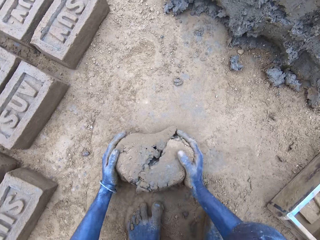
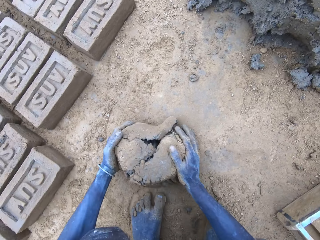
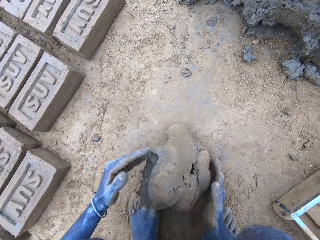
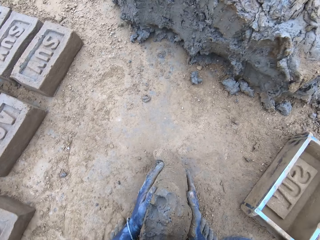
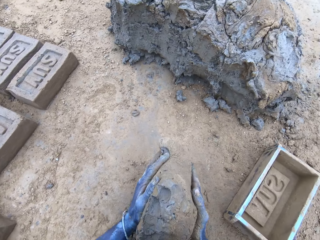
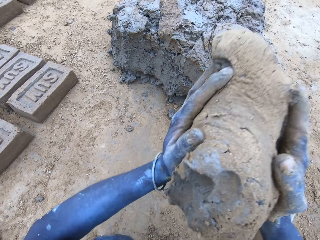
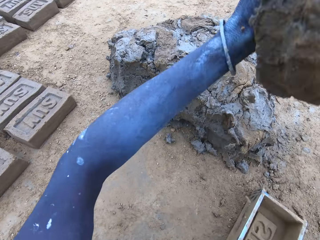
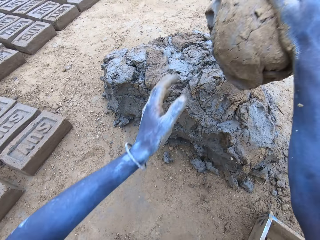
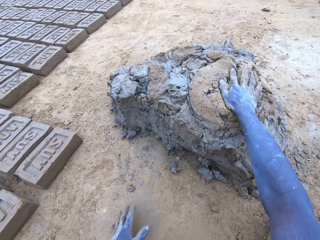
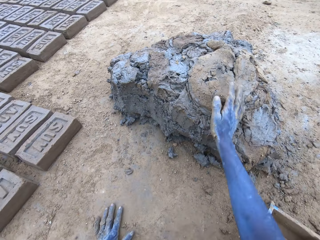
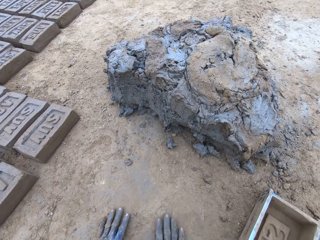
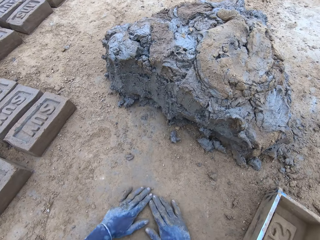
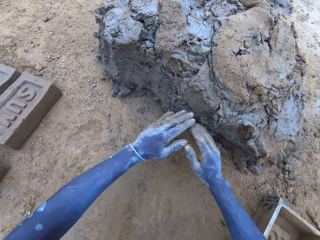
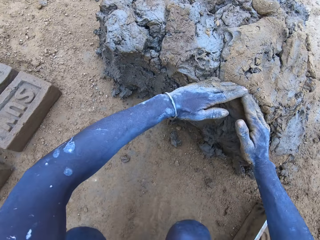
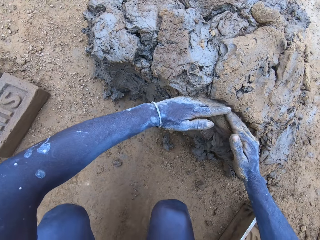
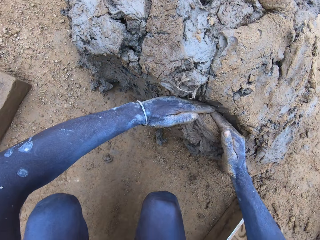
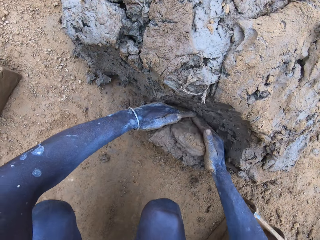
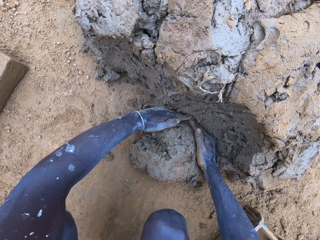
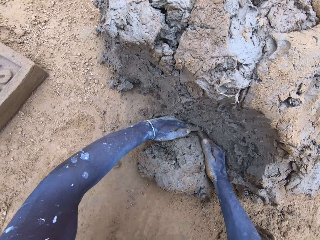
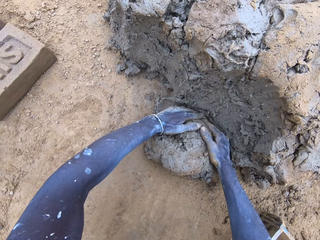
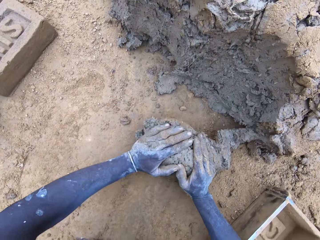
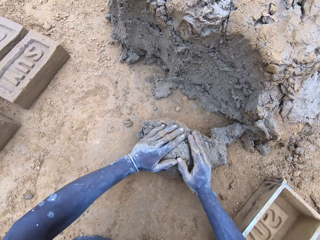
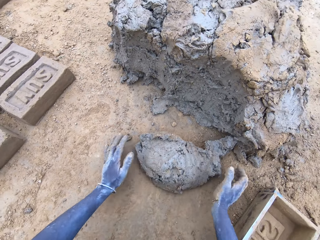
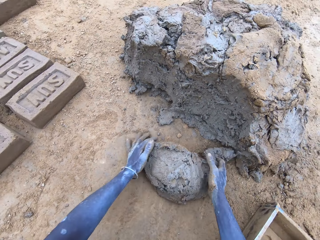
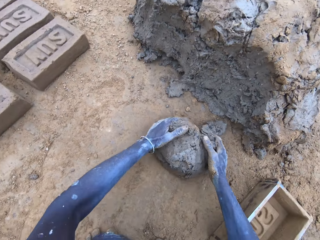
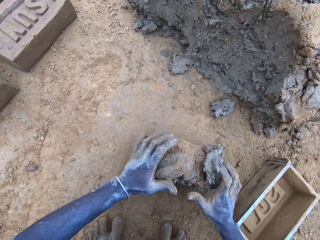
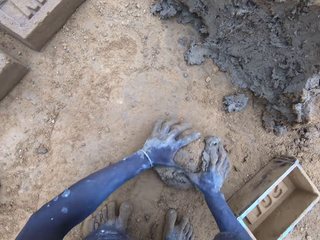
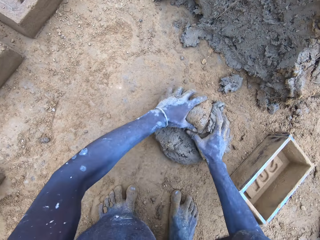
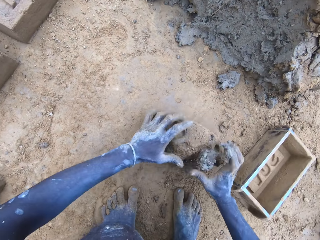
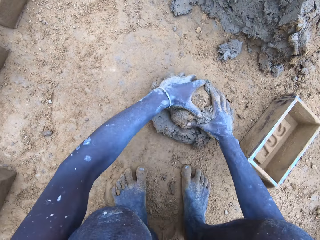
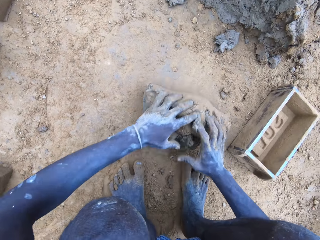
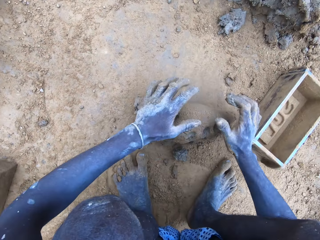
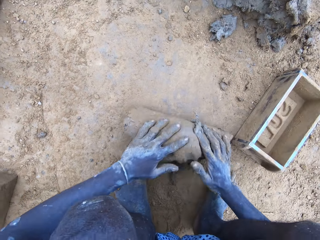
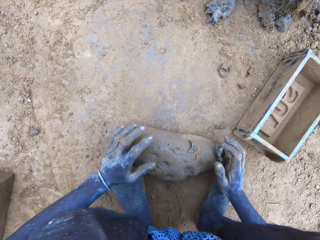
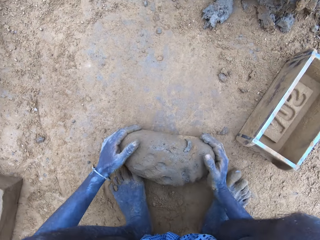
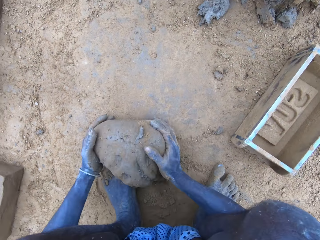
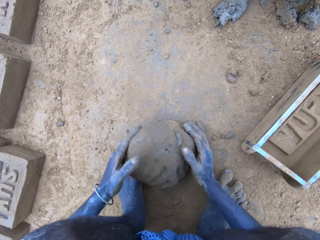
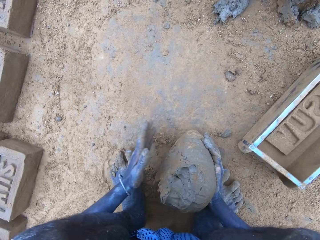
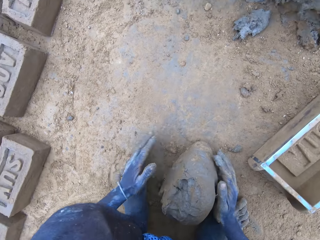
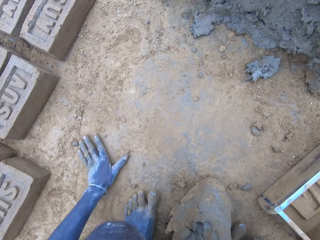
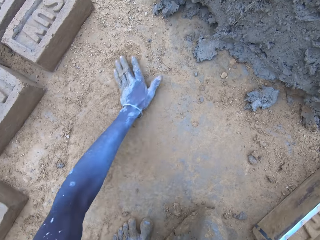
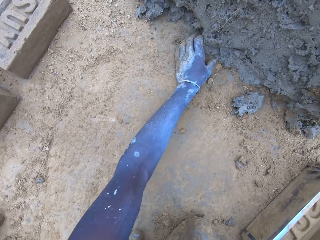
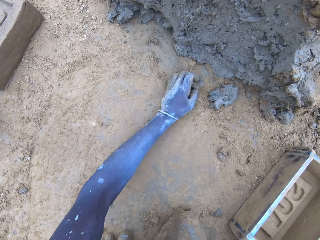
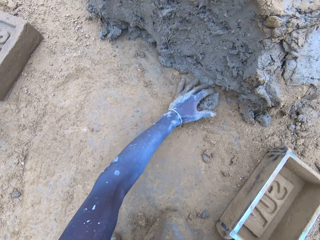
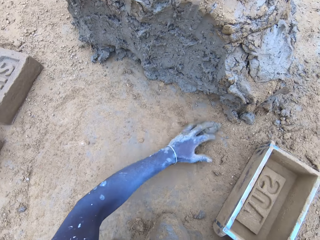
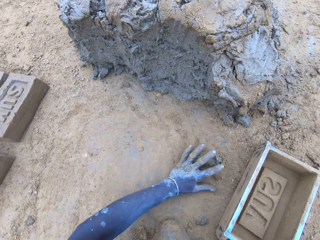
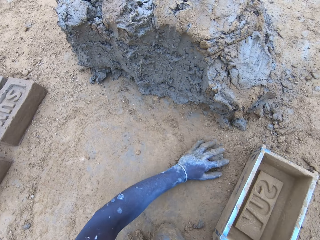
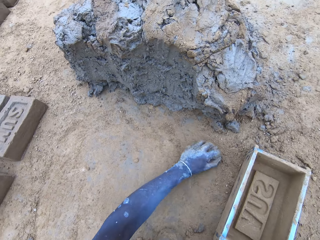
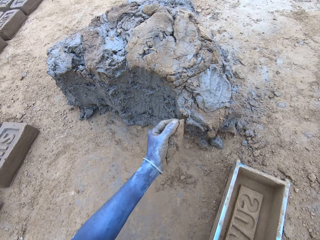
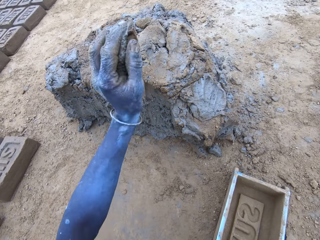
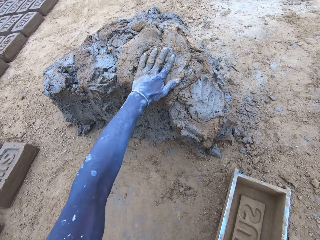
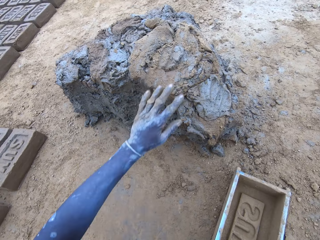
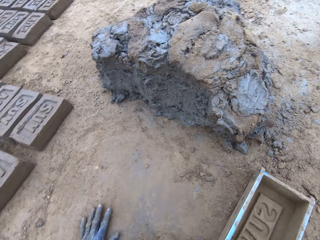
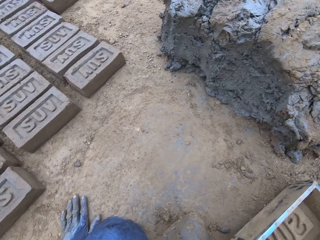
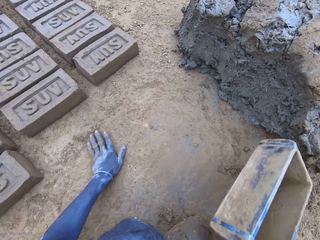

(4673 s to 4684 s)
The camera wearer drops the mud on the hip. They cut the mud. They mold the mud. They pick mud and drop them.

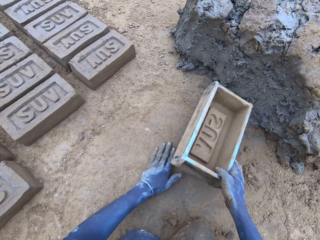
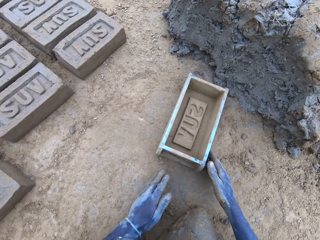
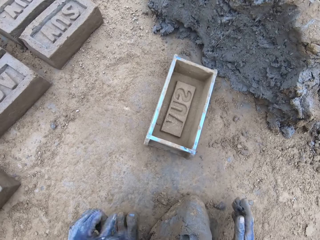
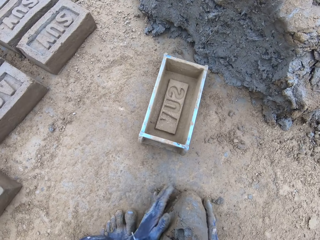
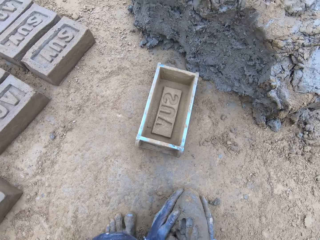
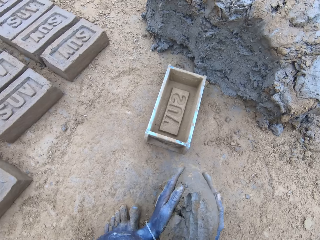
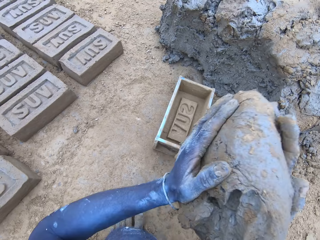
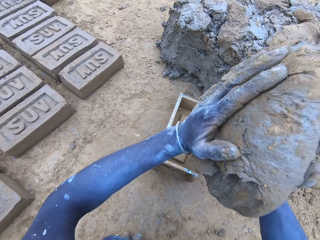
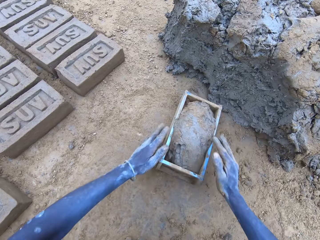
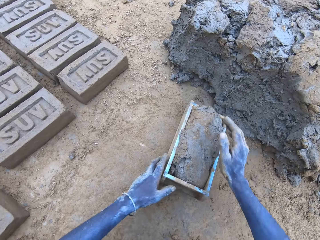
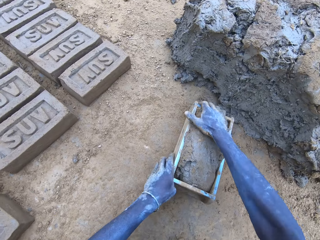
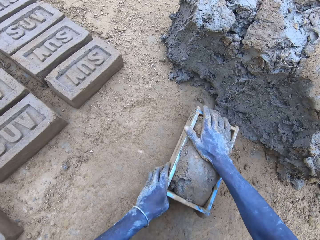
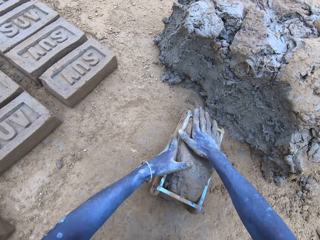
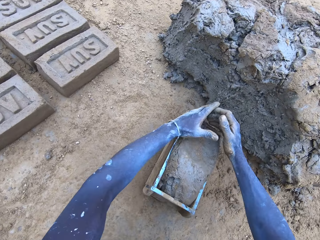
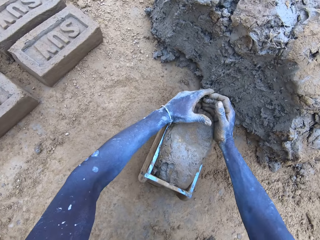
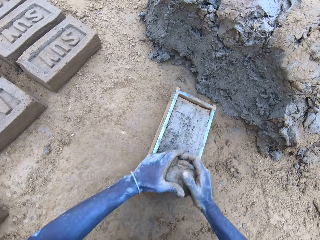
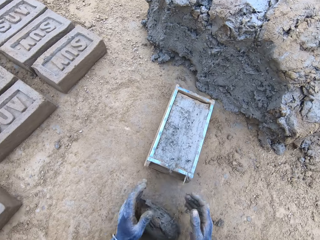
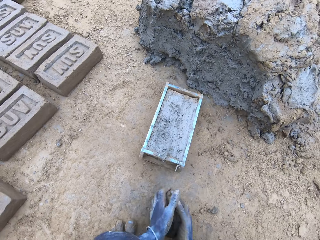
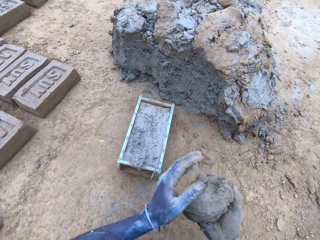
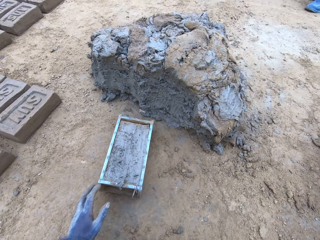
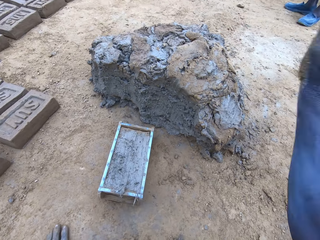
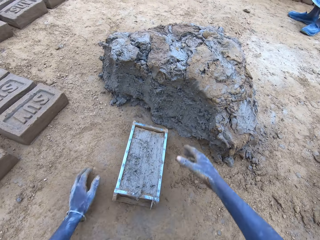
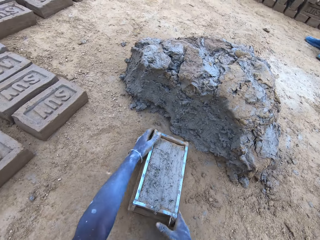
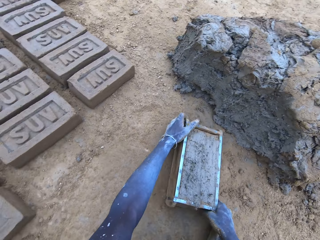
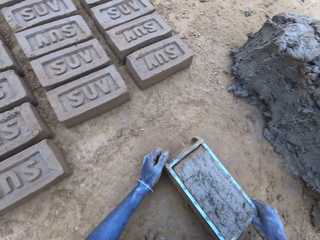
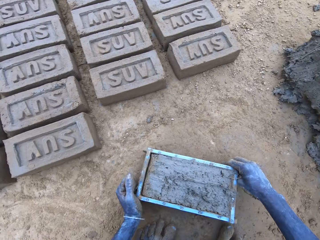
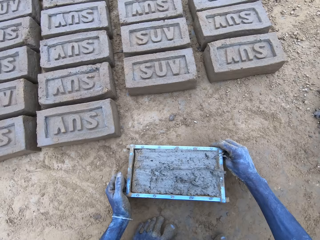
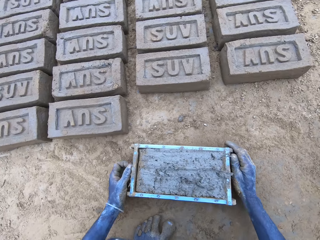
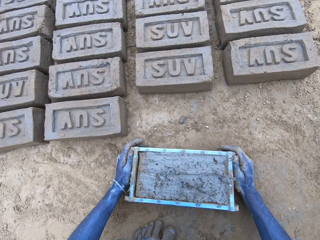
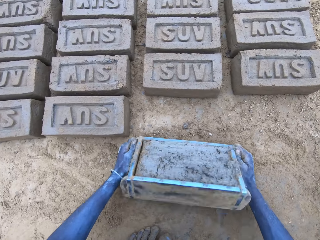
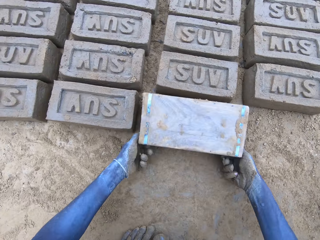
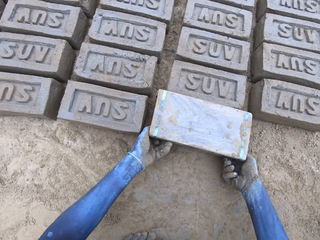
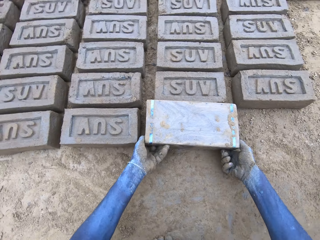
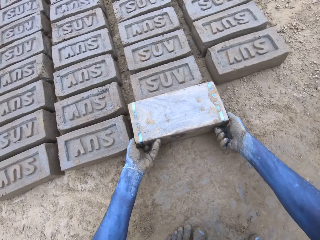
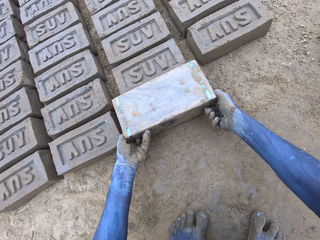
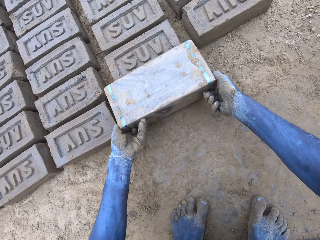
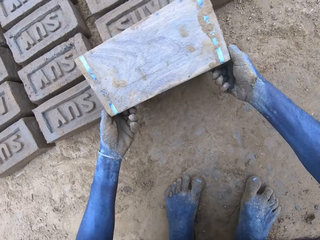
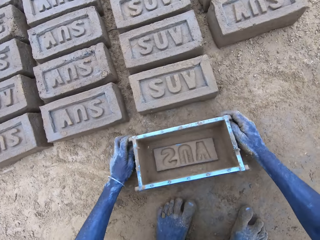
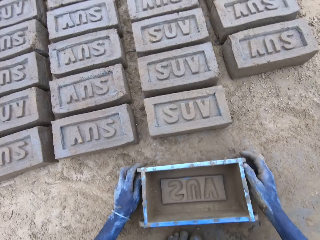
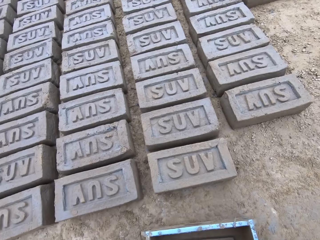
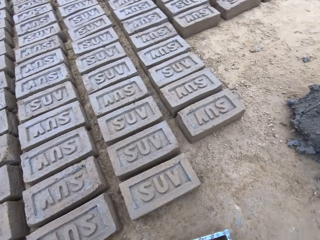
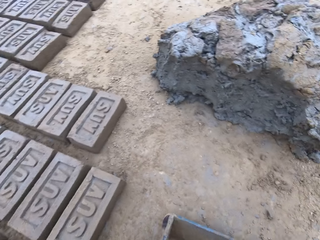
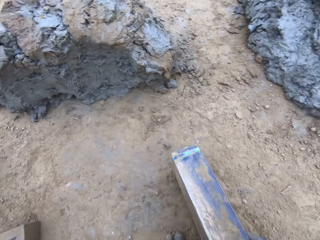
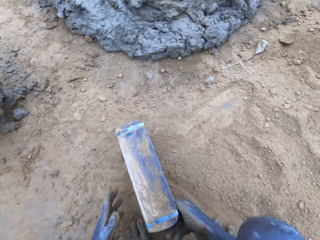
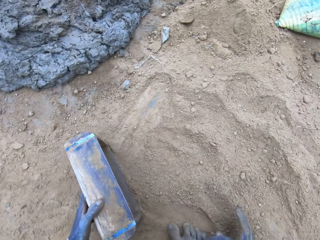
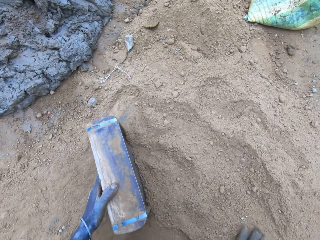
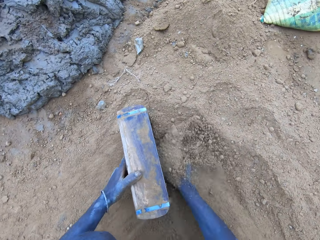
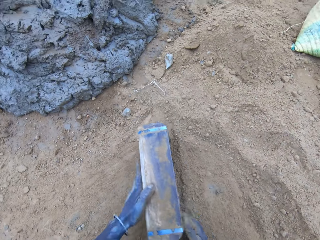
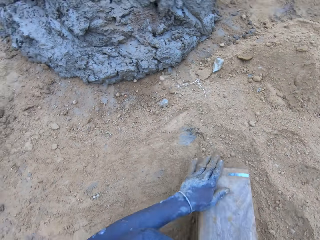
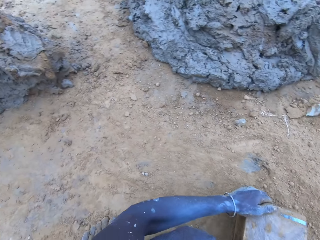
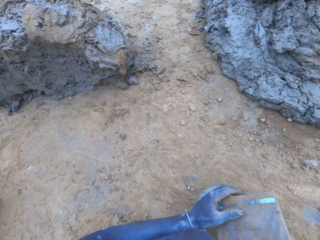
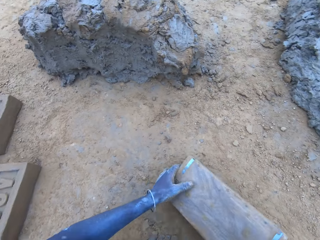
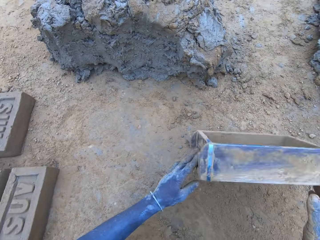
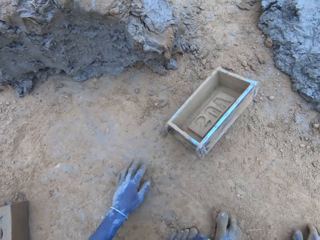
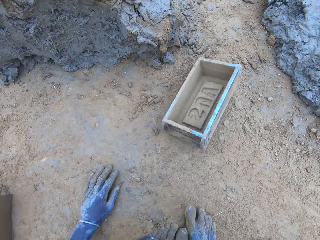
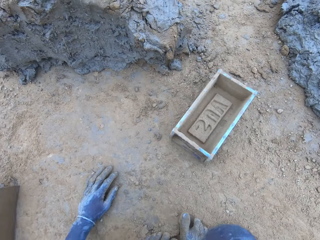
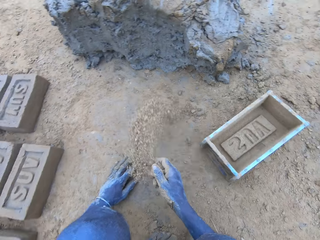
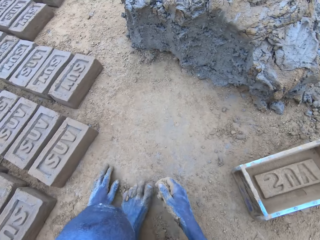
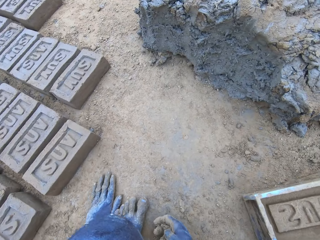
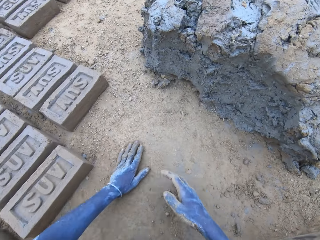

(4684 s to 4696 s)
The camera wearer drops the mud on the brick mold. They reduce the mud and drop it. They put the brick on the ground. They put soil on the brick mold.
